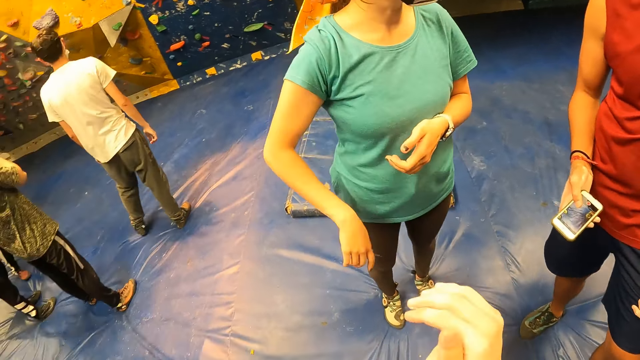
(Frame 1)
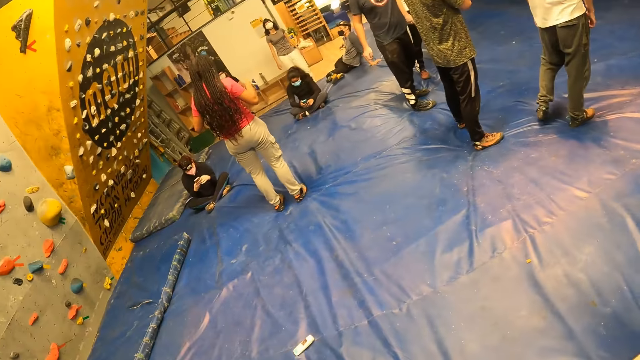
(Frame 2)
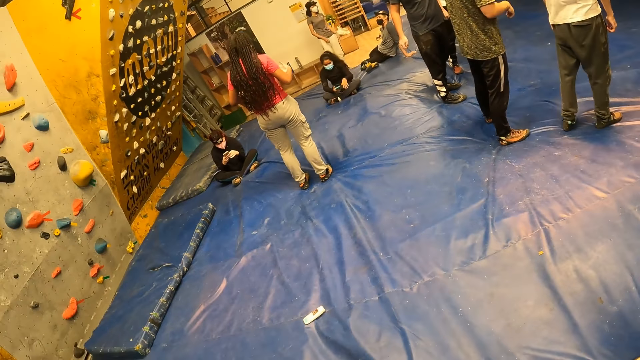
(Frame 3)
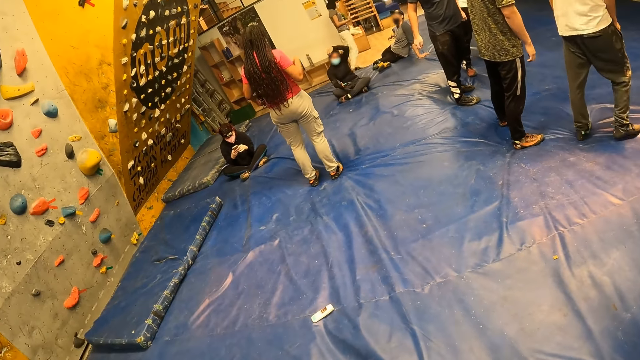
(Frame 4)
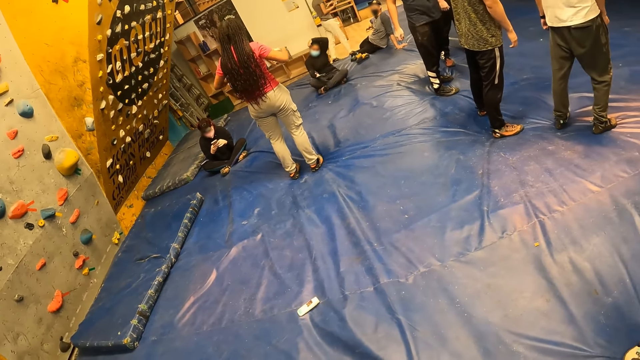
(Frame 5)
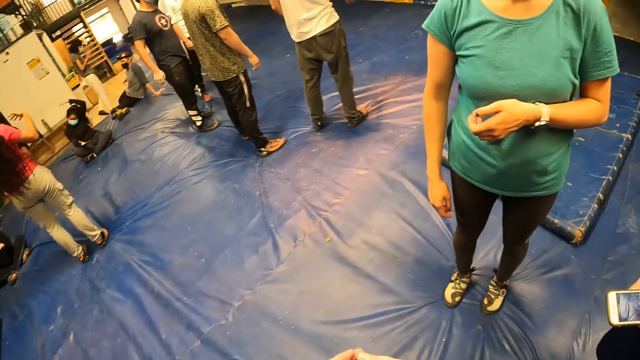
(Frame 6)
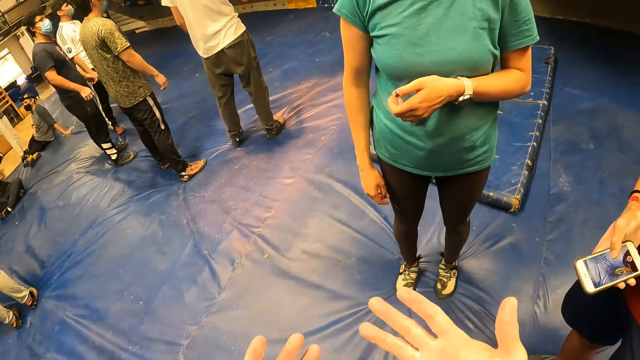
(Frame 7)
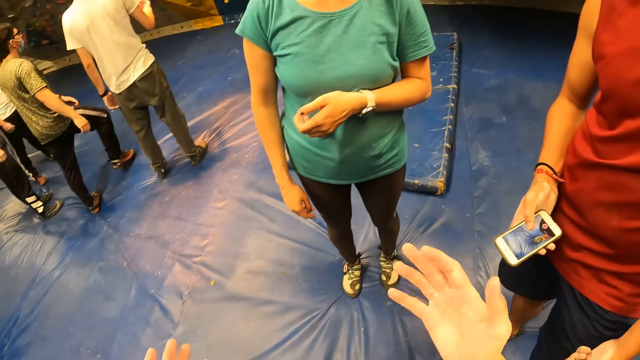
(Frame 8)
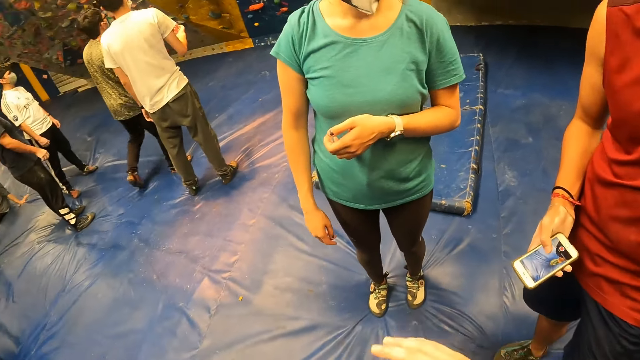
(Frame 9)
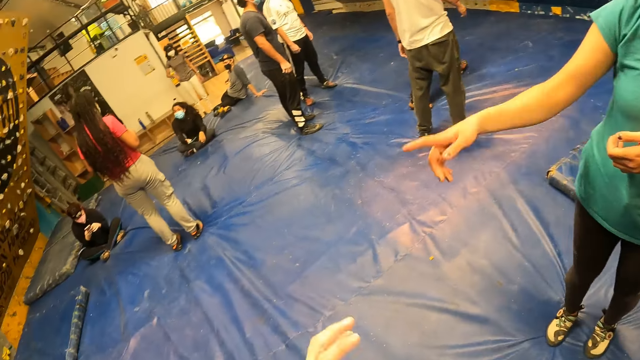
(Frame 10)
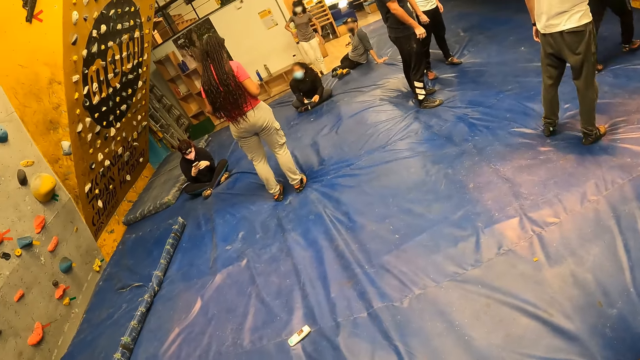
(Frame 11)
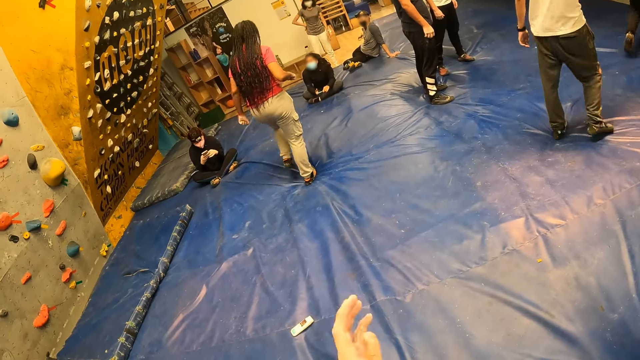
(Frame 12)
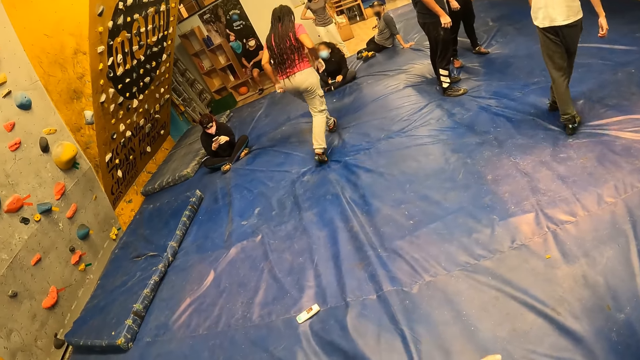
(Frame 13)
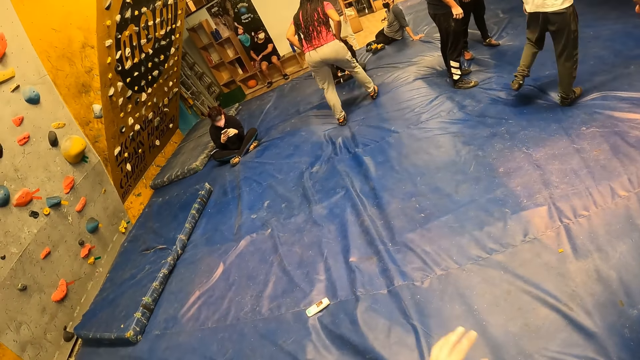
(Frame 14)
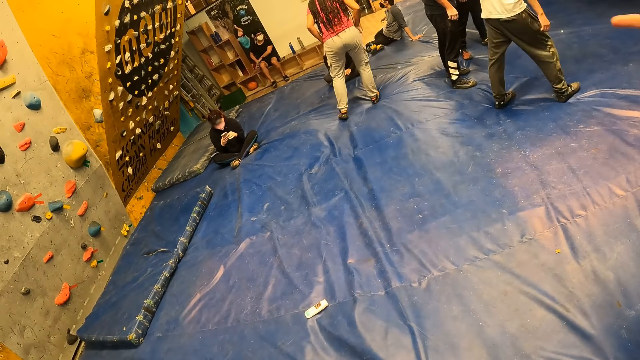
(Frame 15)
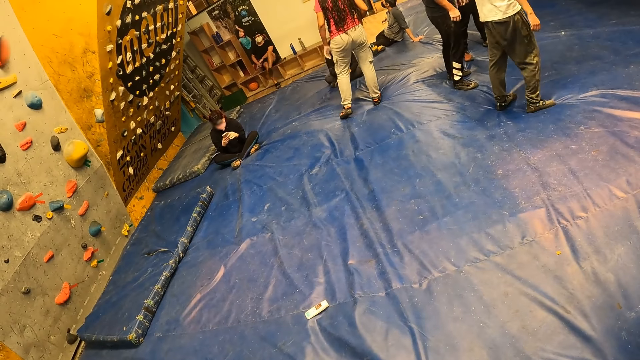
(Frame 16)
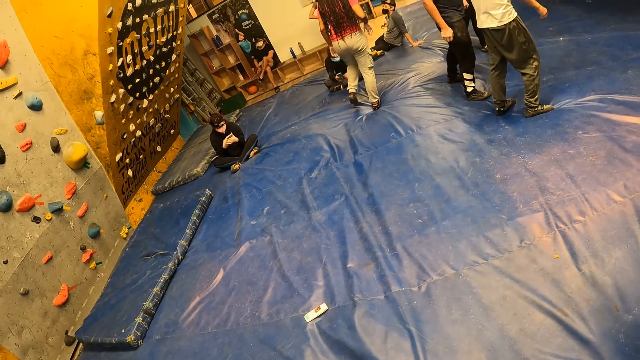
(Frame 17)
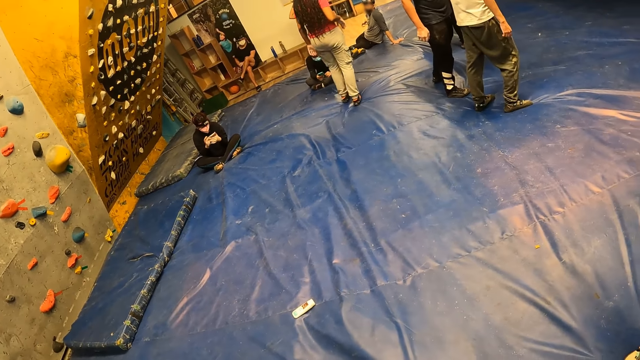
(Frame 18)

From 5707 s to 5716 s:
The camera wearer moves close to friends. They look around. A woman operates a phone with both hands. The camera wearer looks at the hands and waves the hands.

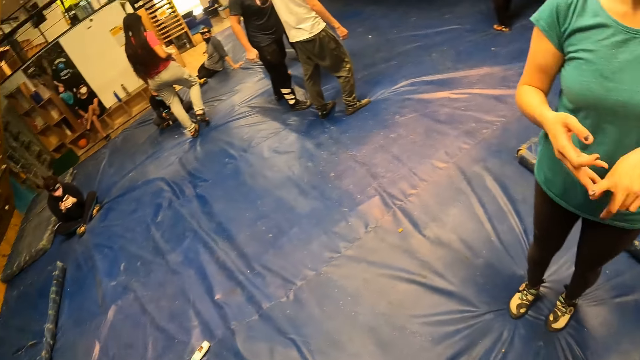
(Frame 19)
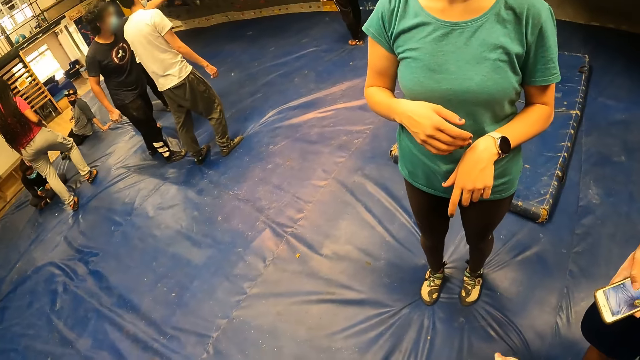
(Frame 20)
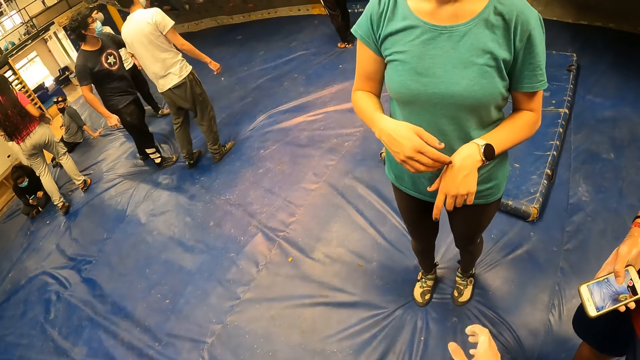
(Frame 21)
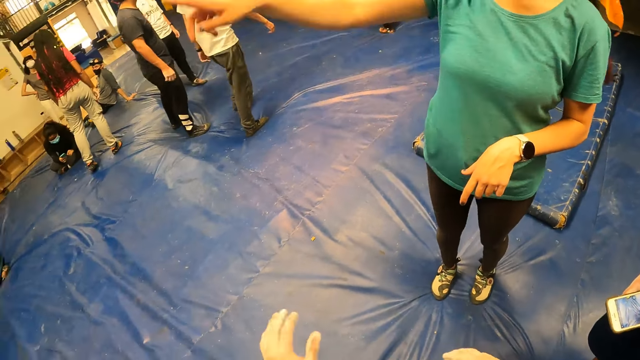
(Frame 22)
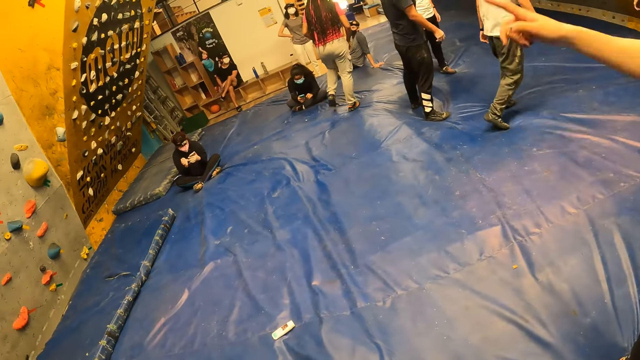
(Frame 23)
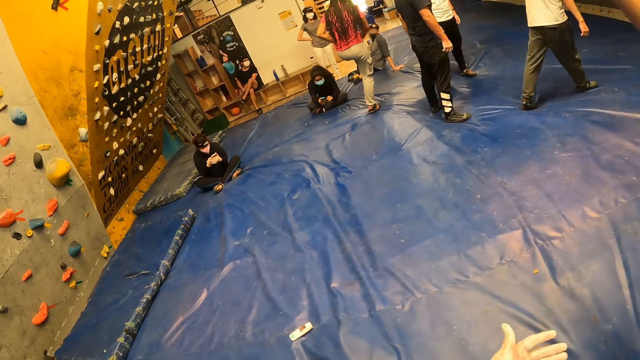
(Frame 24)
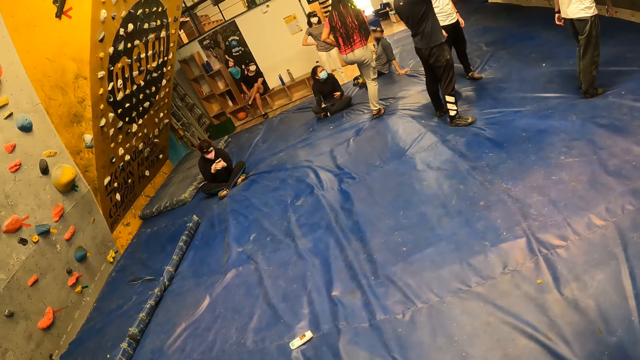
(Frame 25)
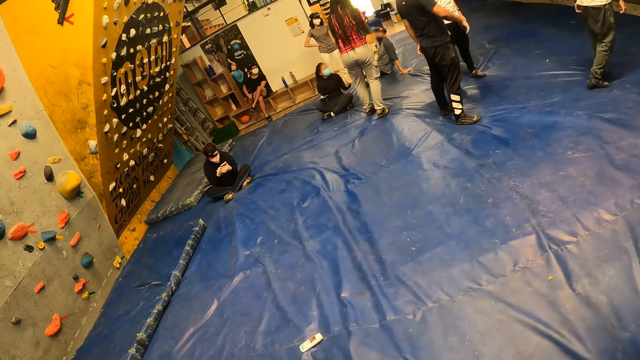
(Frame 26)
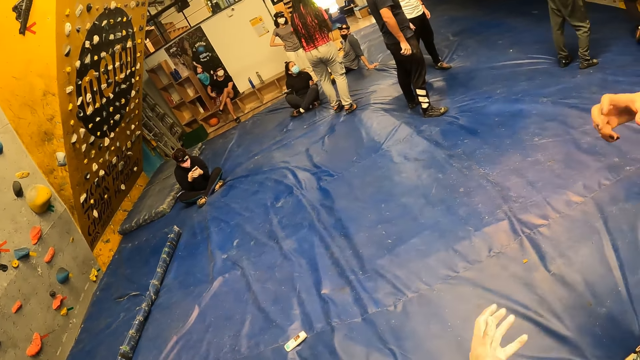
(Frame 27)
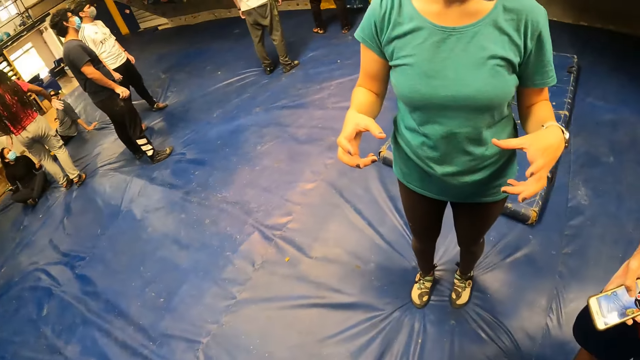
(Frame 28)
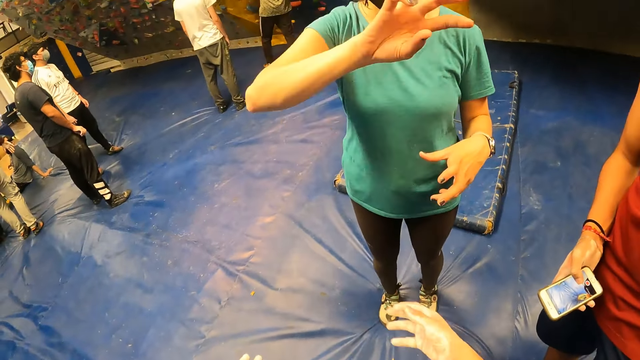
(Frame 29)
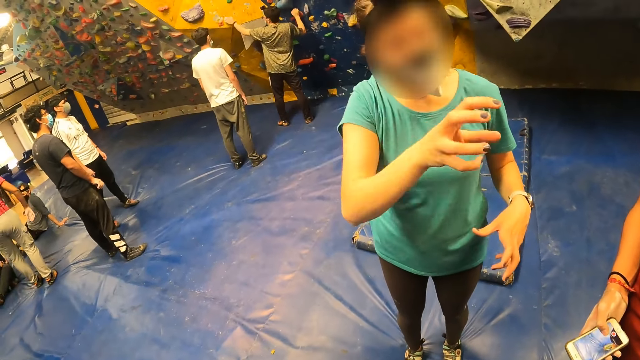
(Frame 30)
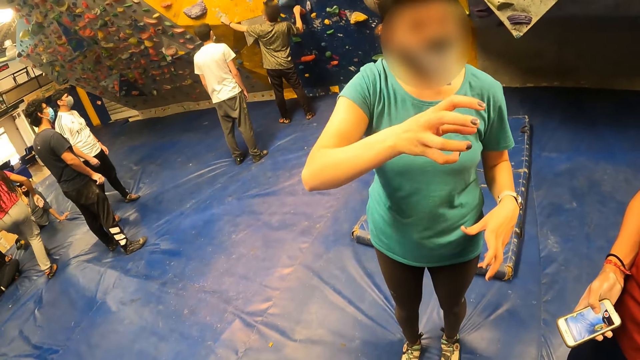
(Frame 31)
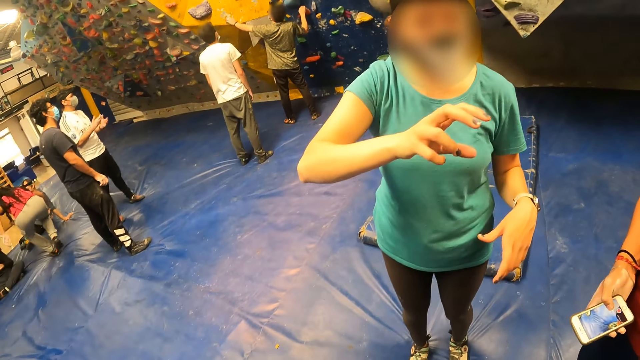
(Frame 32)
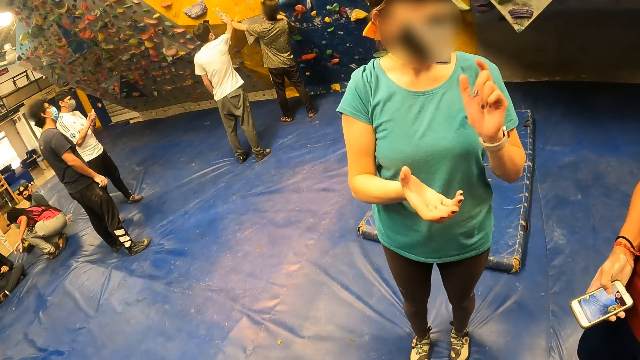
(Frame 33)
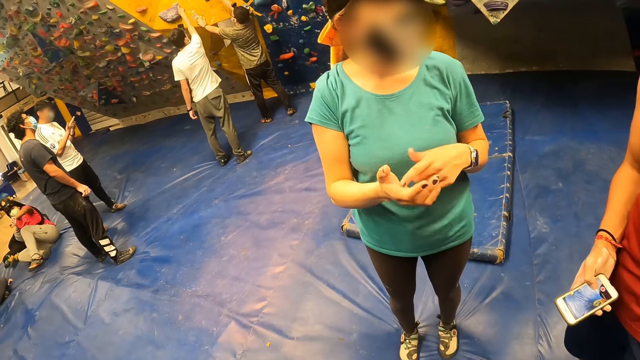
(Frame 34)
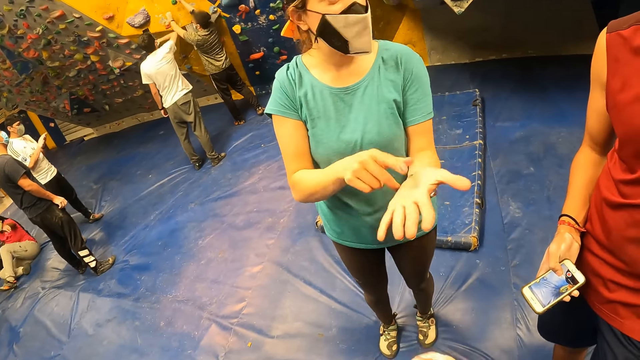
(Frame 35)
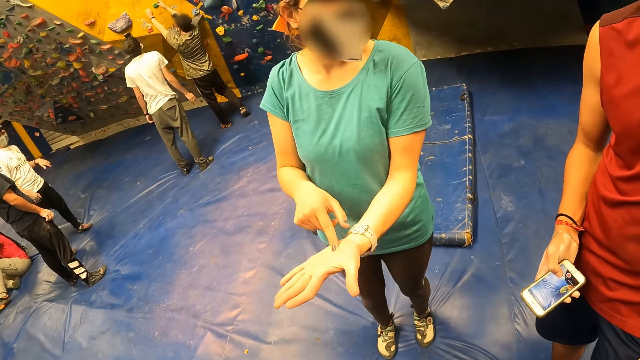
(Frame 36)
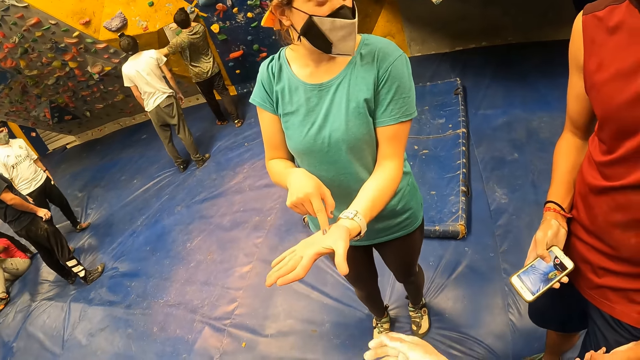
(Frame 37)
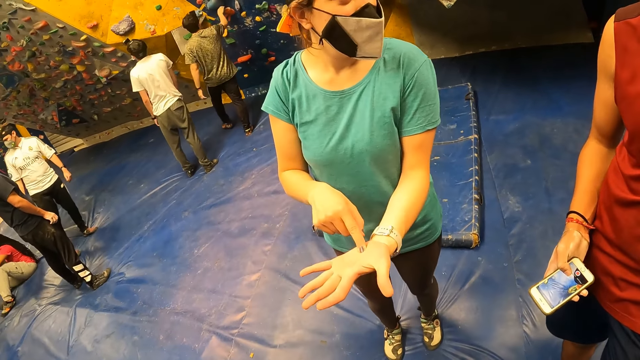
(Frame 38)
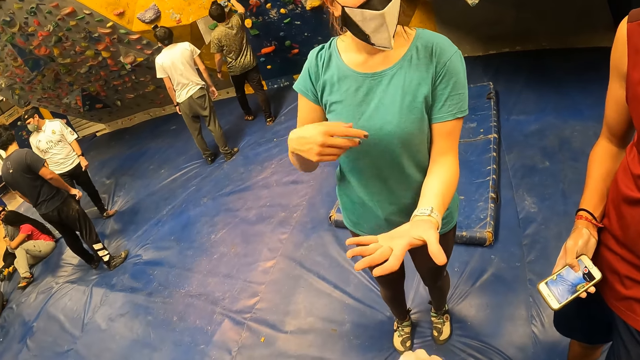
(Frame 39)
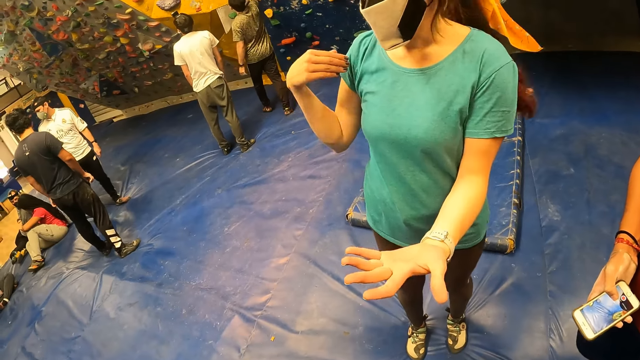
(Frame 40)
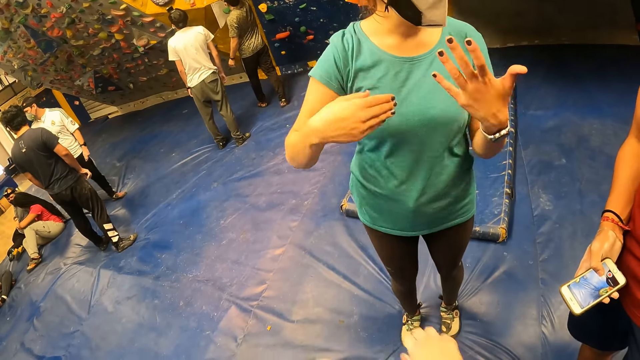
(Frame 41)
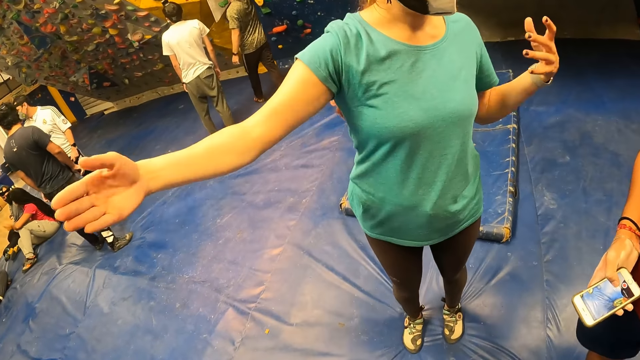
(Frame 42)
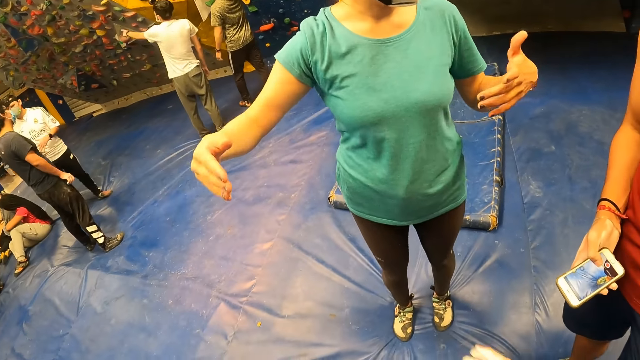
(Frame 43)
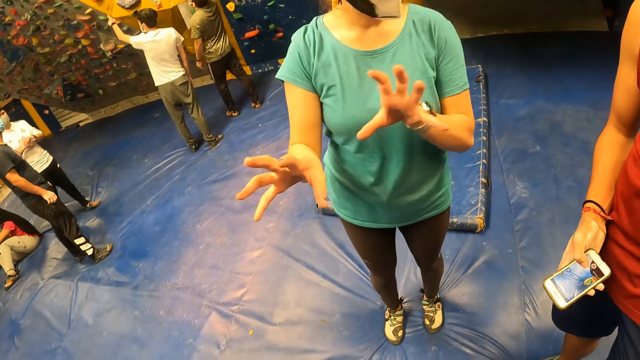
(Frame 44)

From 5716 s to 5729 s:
The camera wearer interacts with a woman. A man holds a climbing hold in both hands. The woman does a hand gesture.
